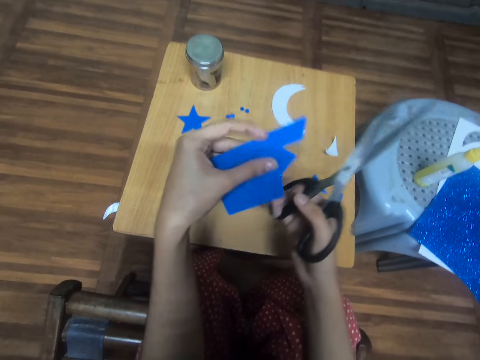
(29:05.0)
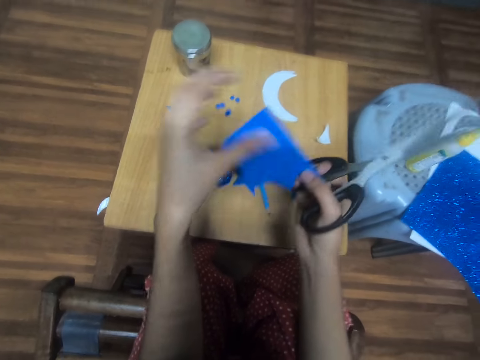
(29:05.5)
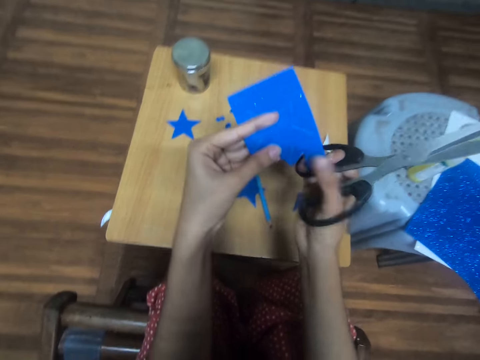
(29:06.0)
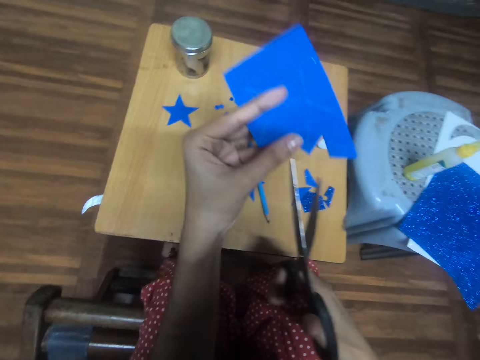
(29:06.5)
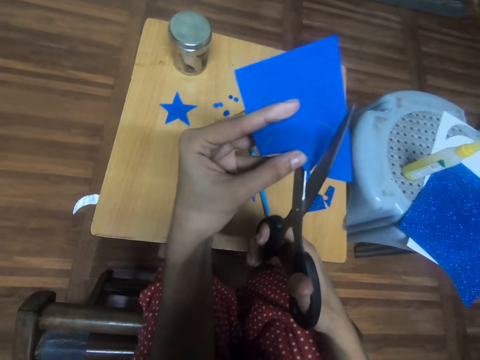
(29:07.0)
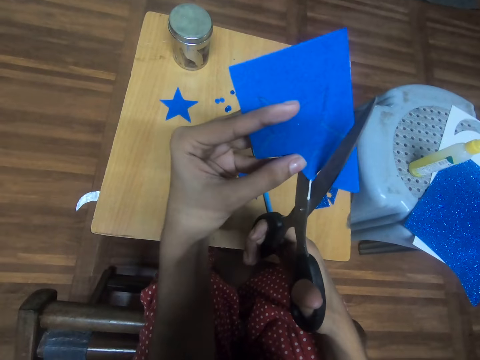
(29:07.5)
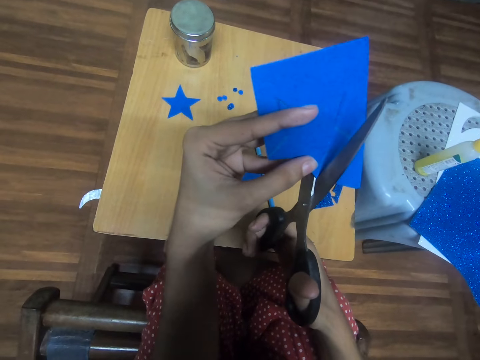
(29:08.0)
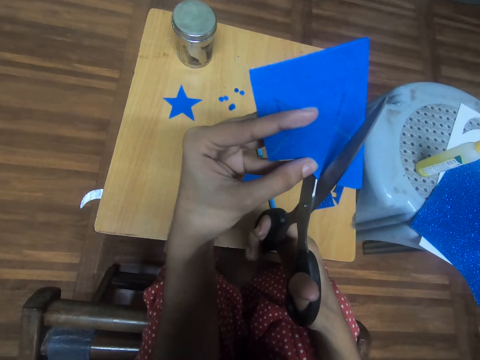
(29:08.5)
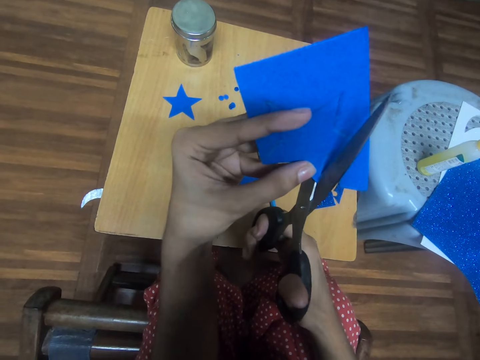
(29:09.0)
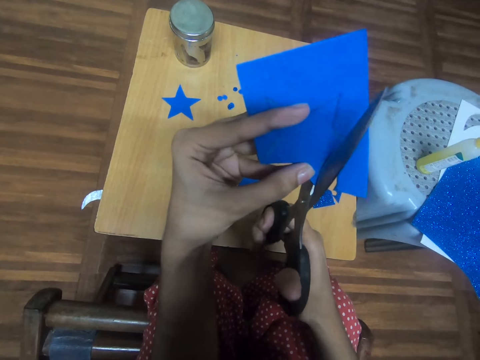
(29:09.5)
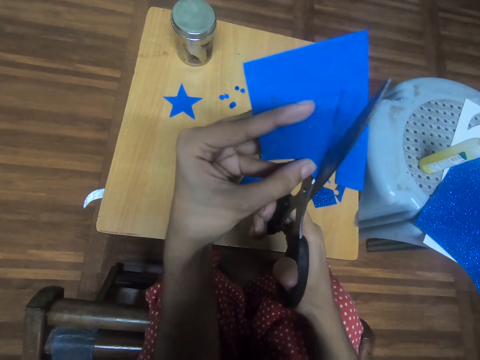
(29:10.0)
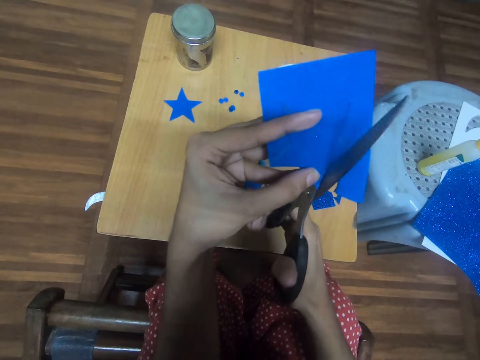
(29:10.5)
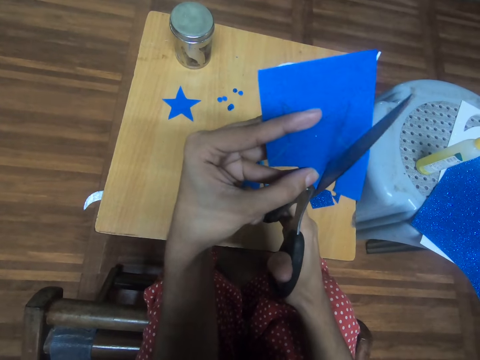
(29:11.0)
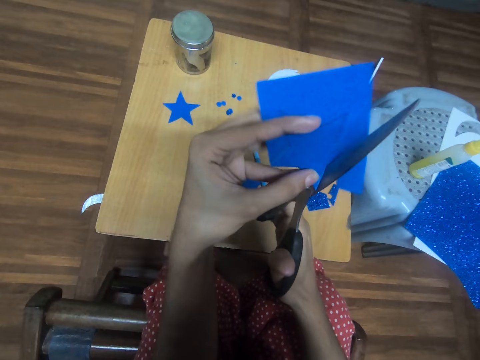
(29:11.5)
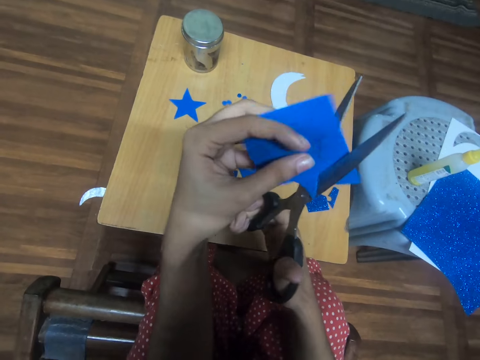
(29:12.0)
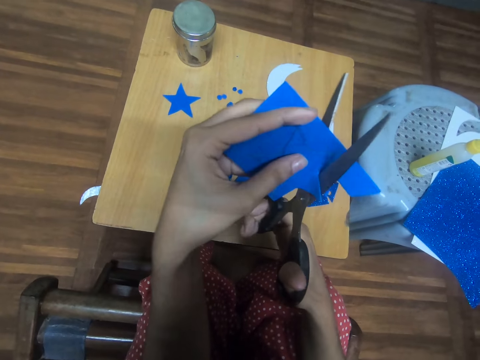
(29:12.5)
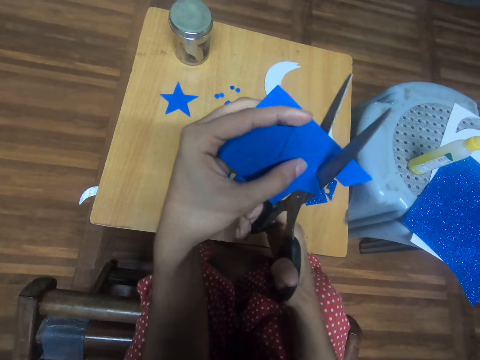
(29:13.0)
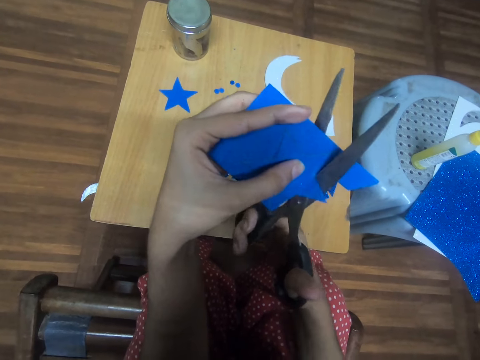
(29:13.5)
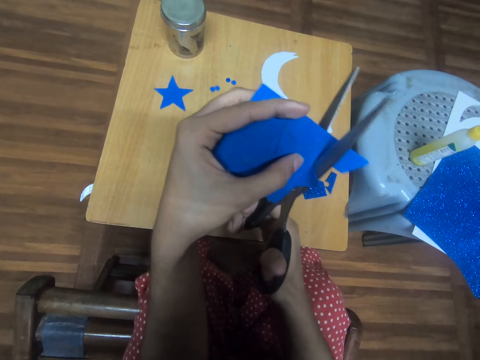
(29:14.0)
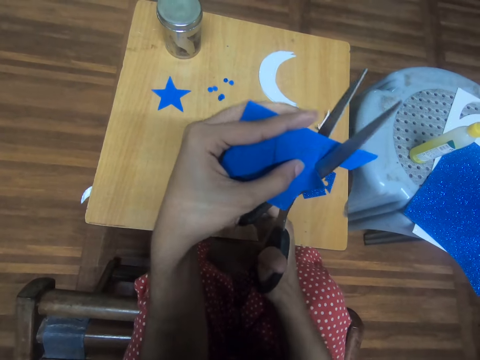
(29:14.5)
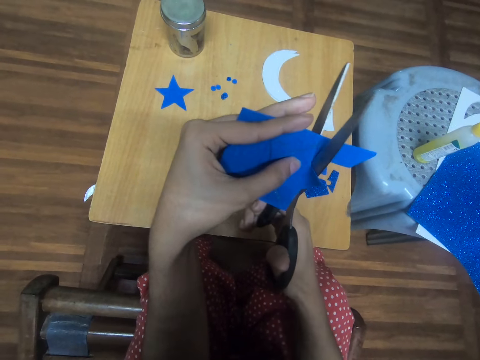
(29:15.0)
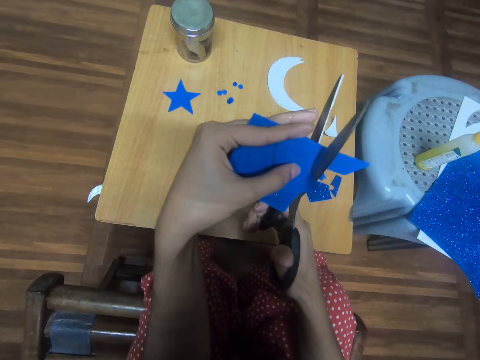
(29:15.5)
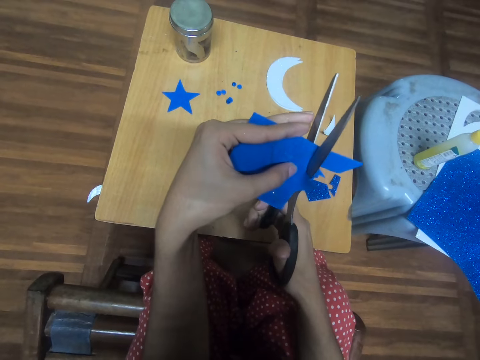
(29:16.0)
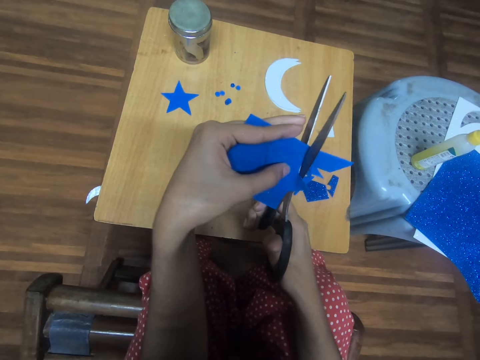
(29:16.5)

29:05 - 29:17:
The camera wearer turns the decor paper. They pass the decor paper to the right hand. They pass the decor paper to the left hand. They cut the decor paper. They slightly turn the paper decor. They cut the decor paper.

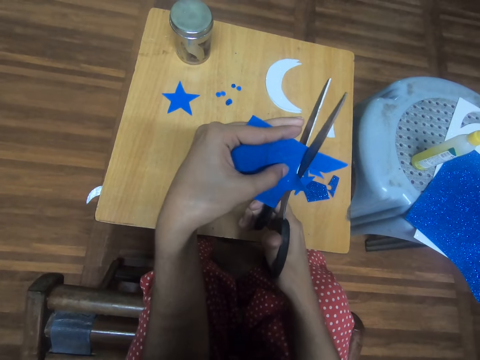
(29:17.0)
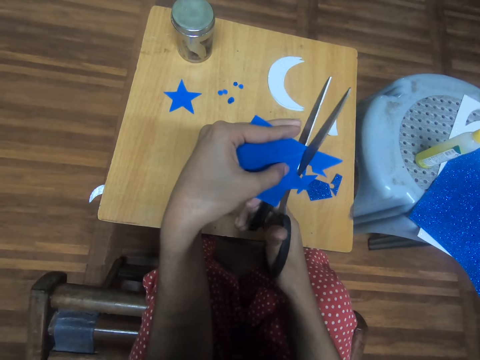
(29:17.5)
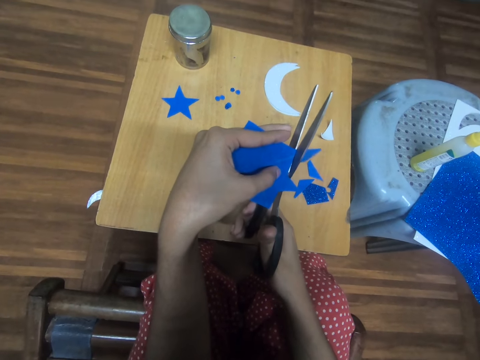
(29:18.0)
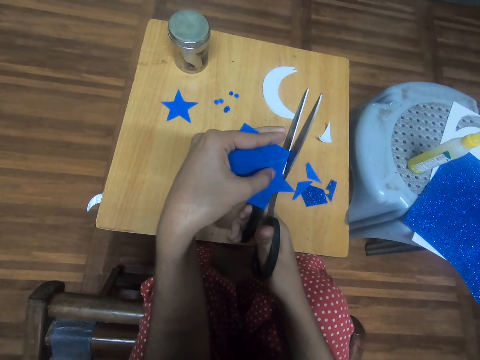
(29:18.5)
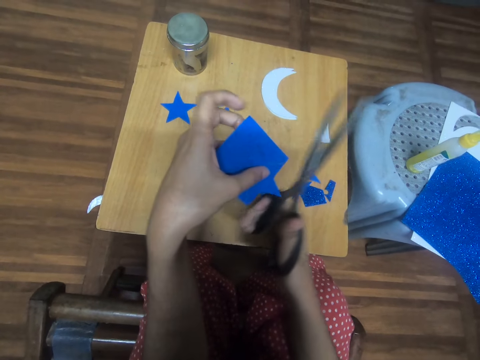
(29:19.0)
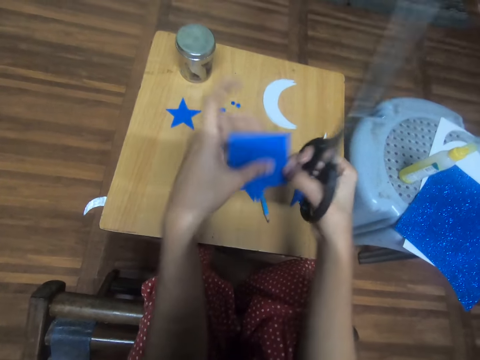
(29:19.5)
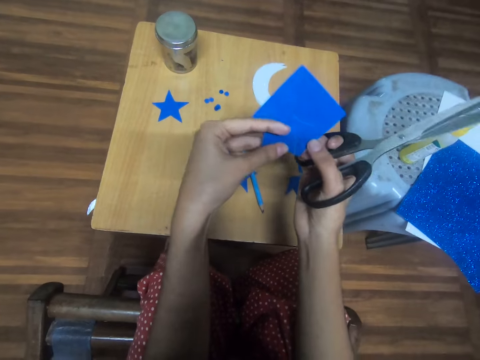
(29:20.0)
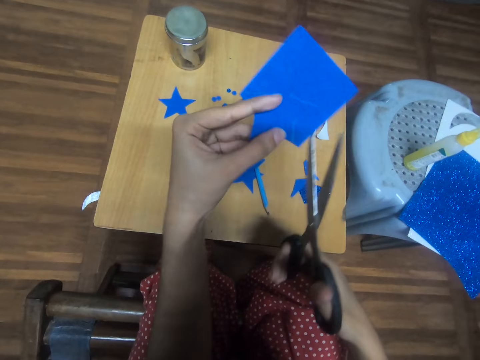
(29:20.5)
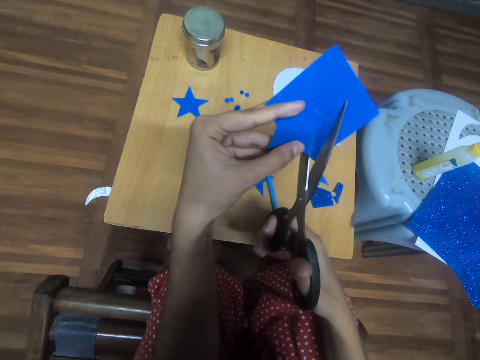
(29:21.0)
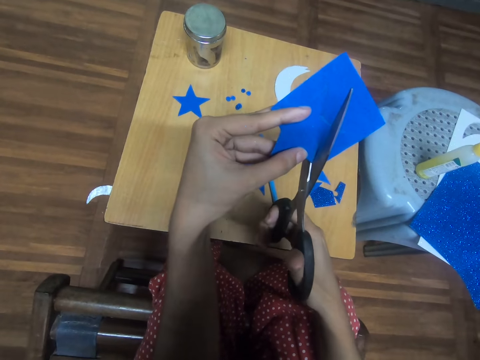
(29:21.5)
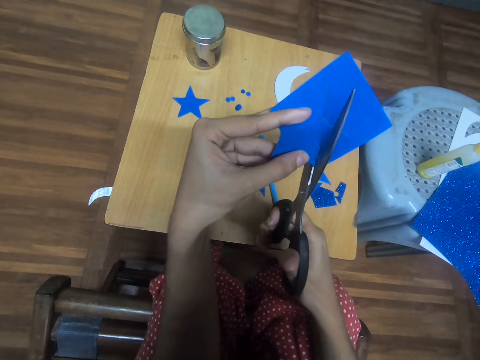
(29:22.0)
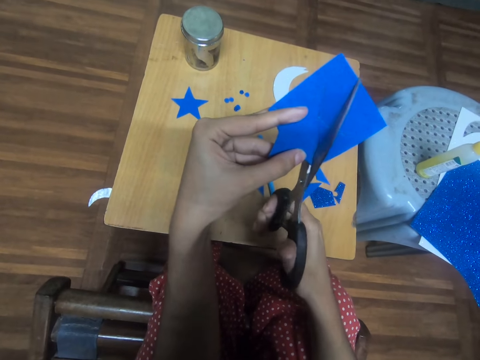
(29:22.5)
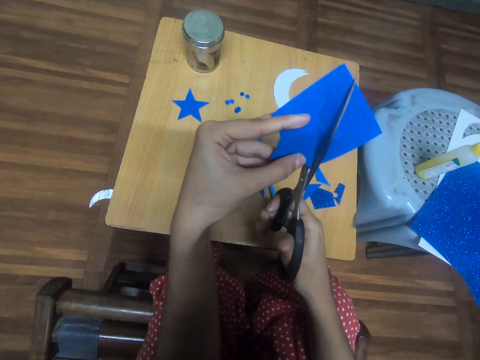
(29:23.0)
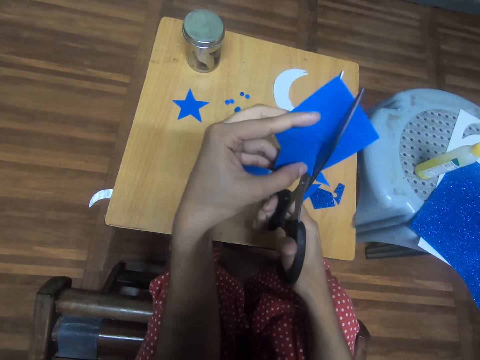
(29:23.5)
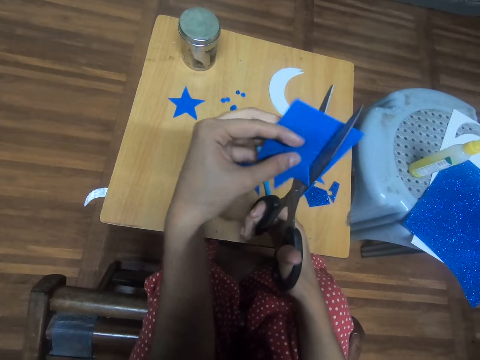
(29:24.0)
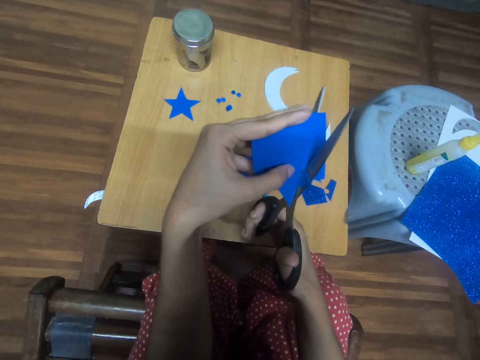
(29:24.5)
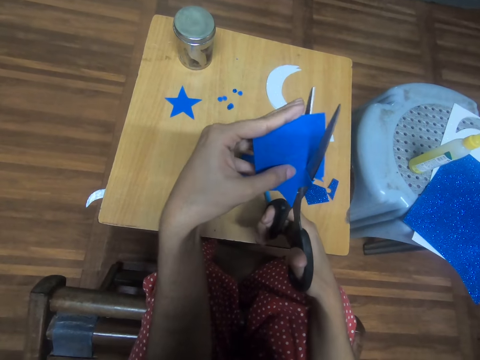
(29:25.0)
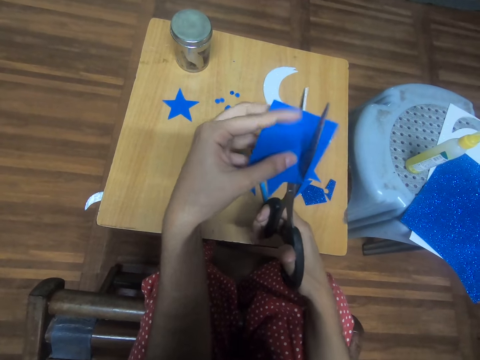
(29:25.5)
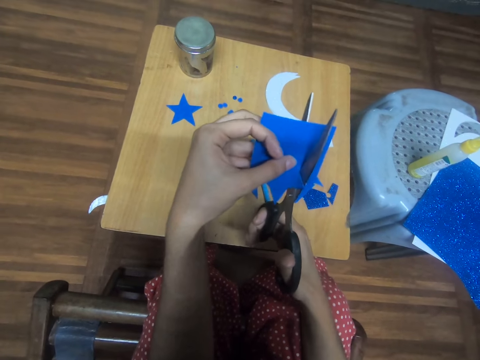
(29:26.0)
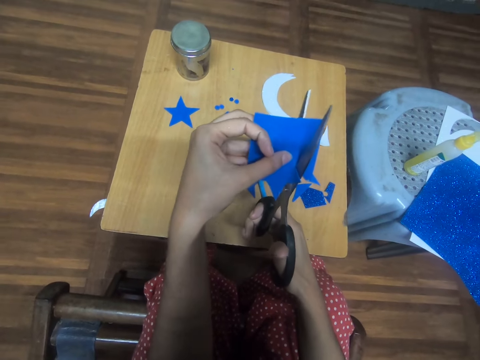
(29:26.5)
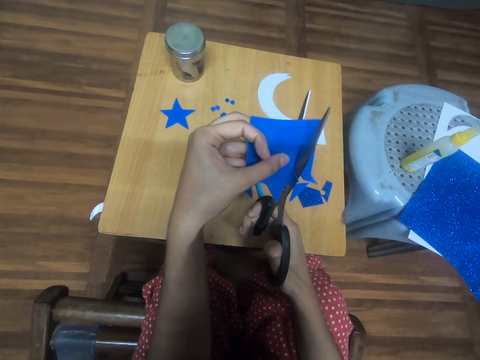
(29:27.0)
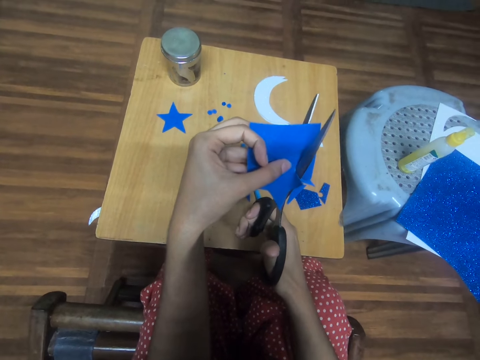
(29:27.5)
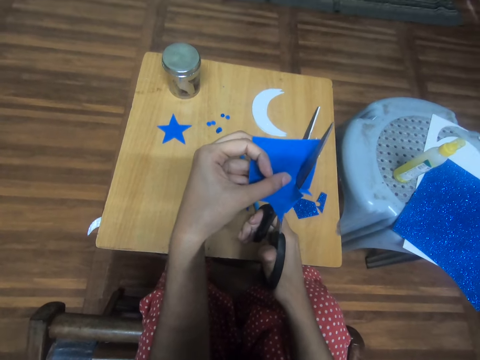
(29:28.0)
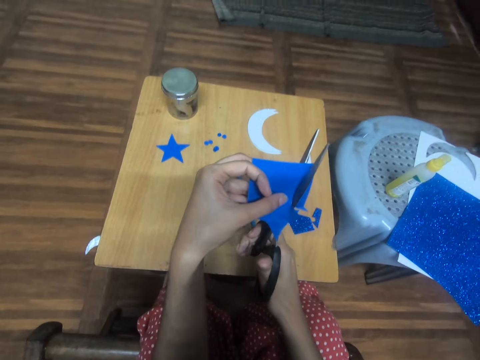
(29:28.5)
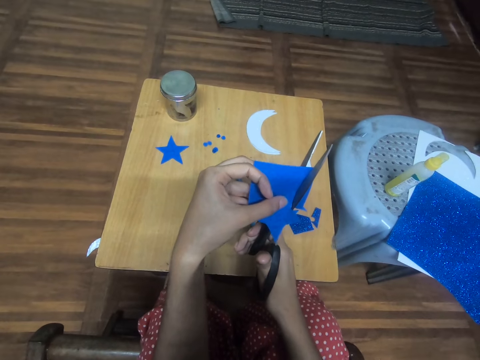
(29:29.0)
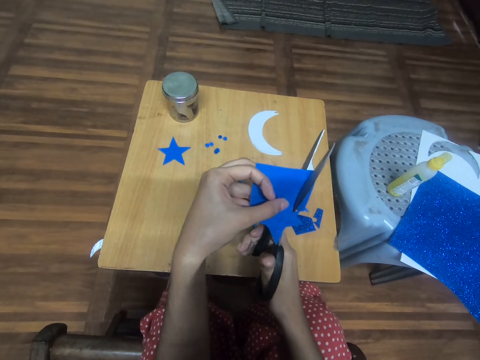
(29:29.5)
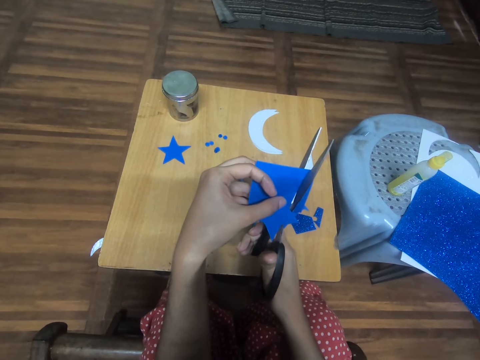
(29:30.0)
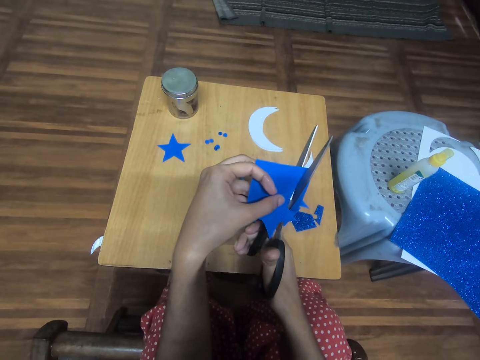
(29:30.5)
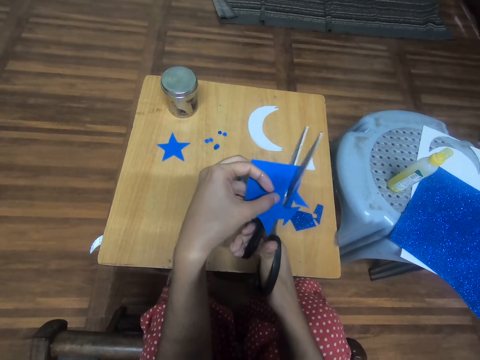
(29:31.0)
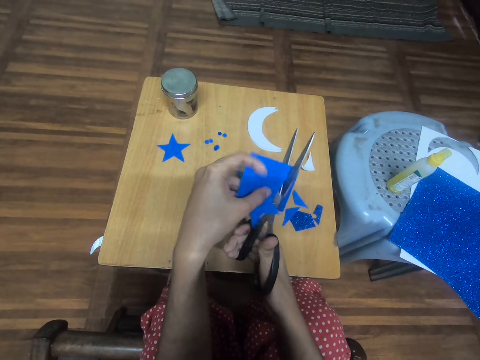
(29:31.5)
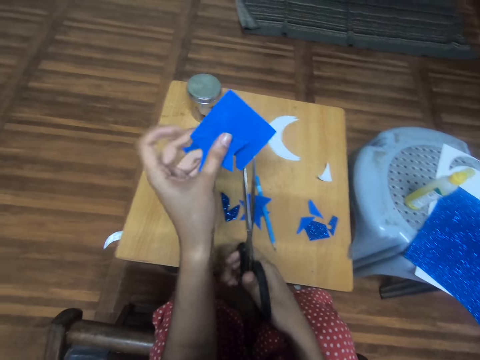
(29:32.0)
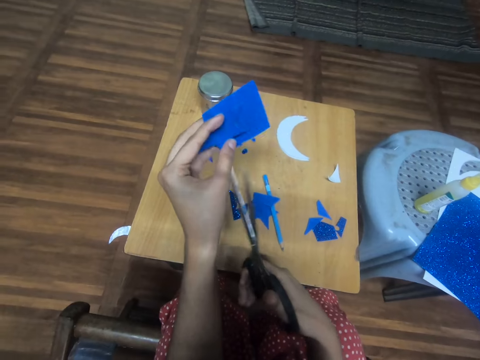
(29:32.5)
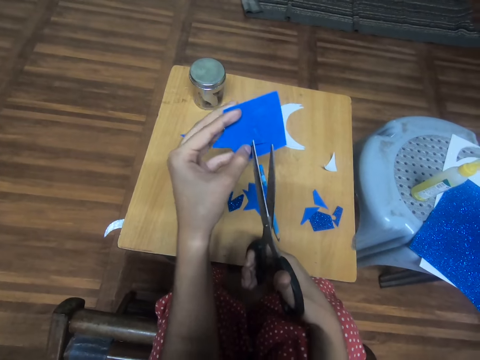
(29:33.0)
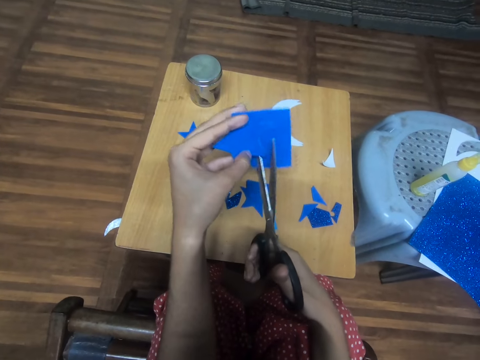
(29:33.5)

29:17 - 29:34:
The camera wearer passes the decor paper to the right hand. They pass the decor paper to the left hand. They cut the decor paper. They slightly turn the paper decor. They cut the decor paper. They slightly turn the paper decor. They withdraw the scissors from the decor paper. They slightly turn the paper decor.
